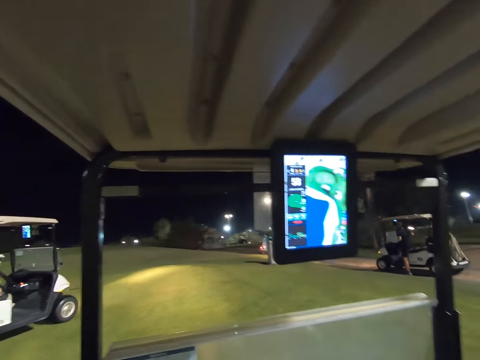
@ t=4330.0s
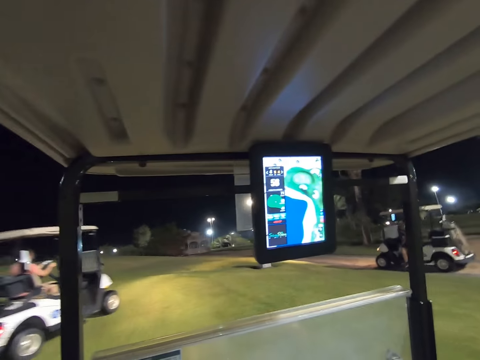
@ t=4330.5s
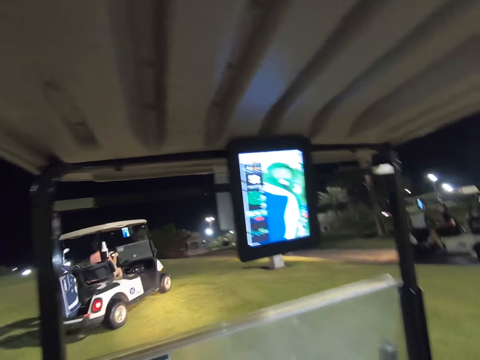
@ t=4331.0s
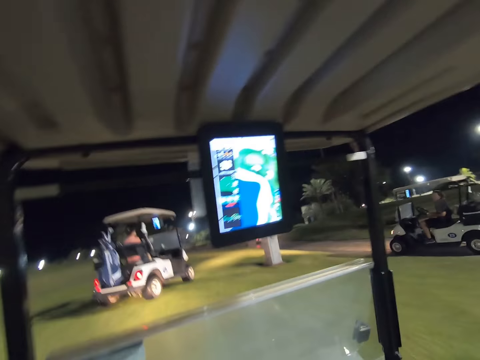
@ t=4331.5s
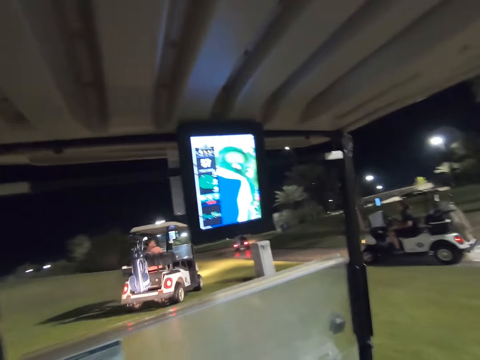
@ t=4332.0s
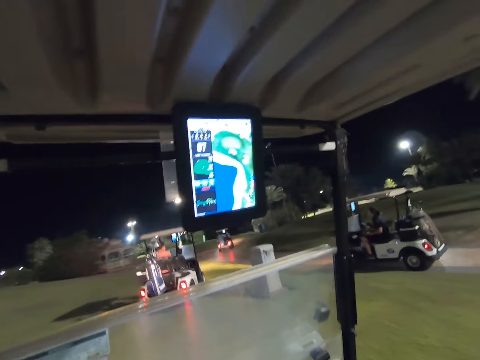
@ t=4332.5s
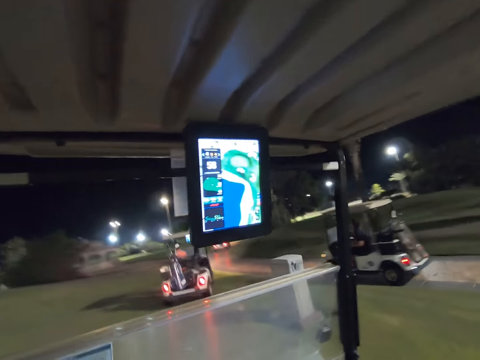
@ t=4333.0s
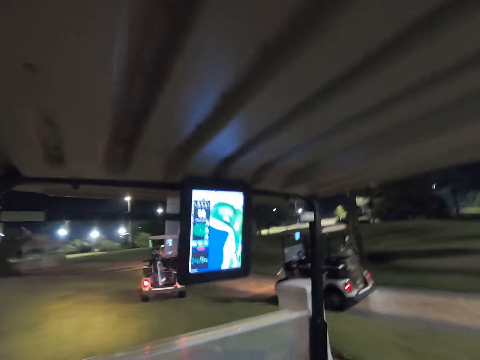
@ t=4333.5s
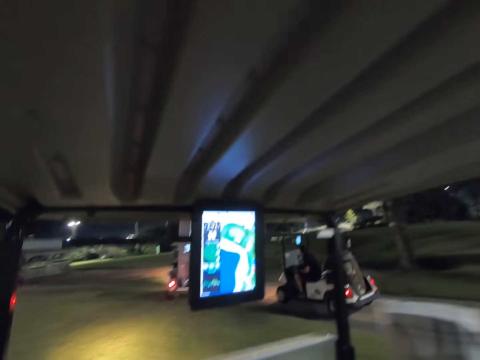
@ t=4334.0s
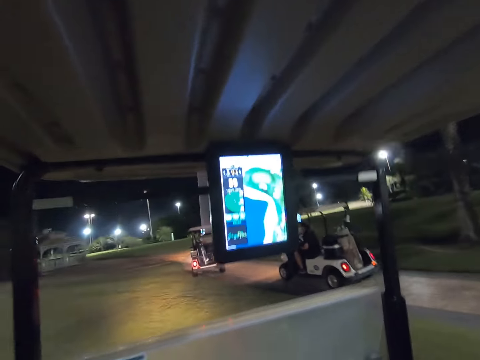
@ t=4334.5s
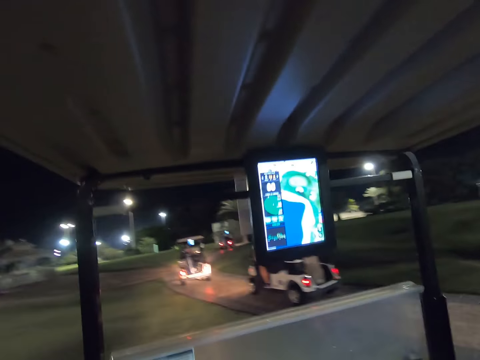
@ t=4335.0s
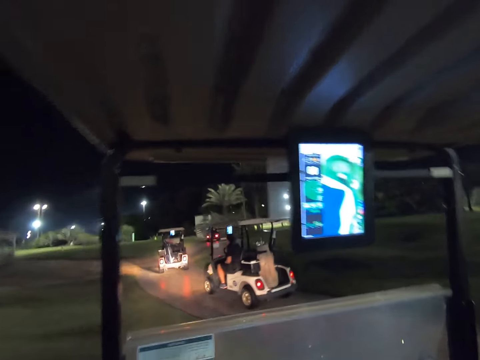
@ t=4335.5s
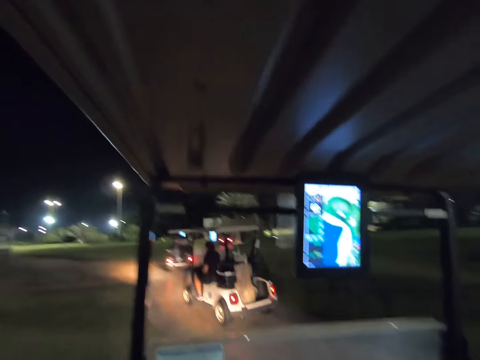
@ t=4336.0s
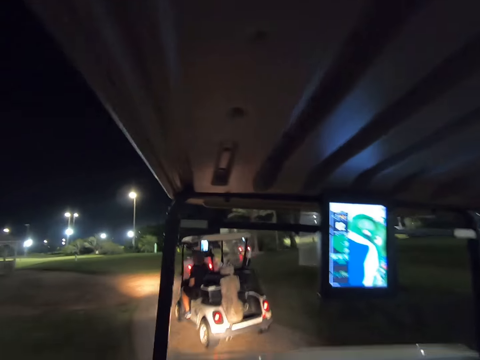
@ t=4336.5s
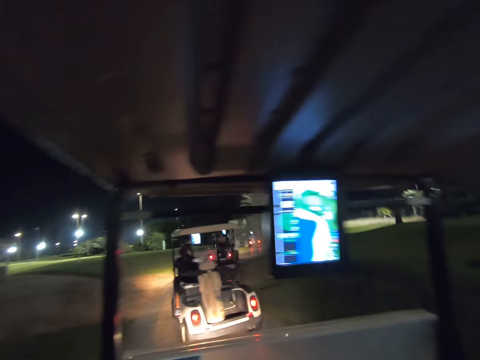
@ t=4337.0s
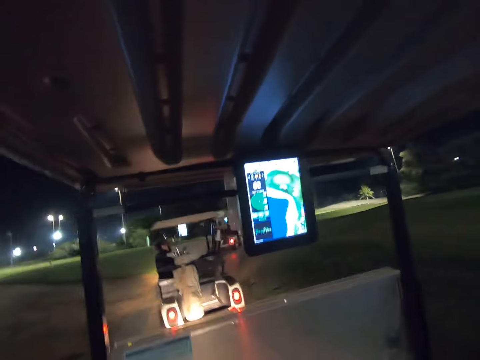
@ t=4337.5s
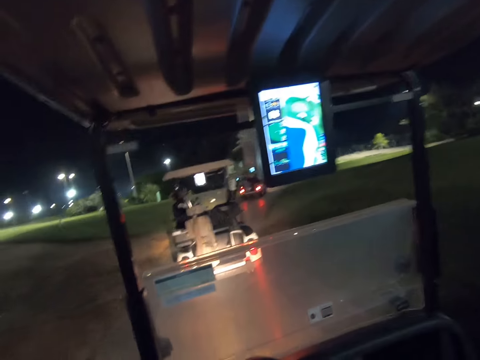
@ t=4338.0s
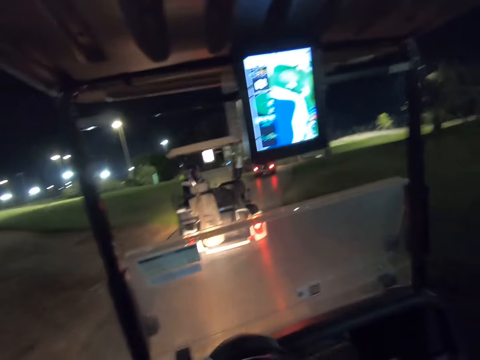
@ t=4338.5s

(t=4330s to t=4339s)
A woman drives the golf cart. The camera wearer drives the golf cart.

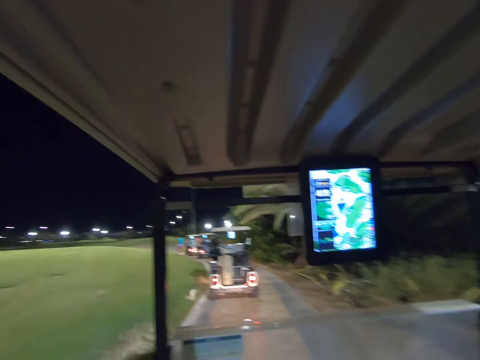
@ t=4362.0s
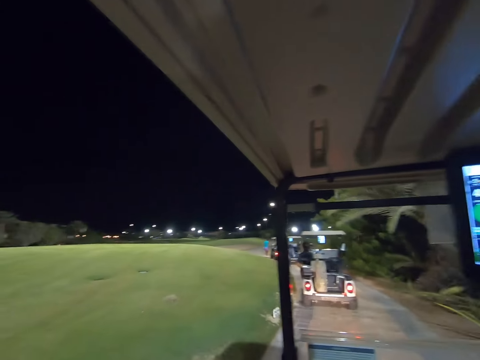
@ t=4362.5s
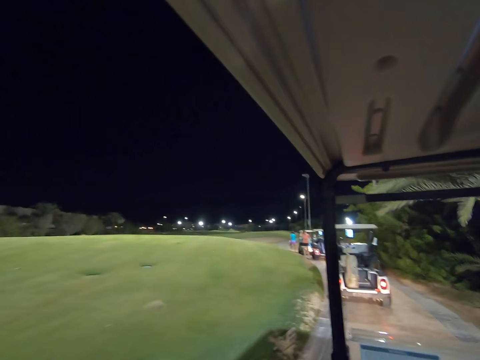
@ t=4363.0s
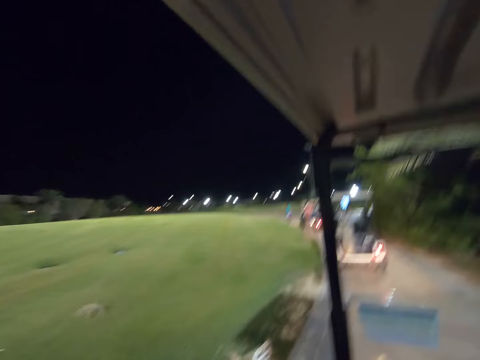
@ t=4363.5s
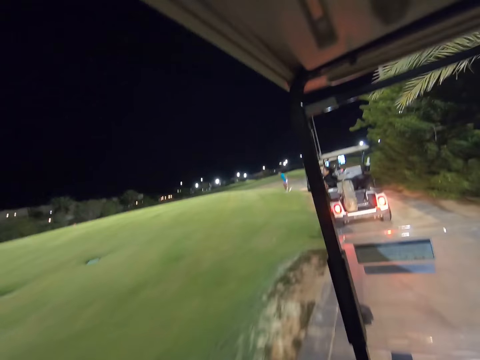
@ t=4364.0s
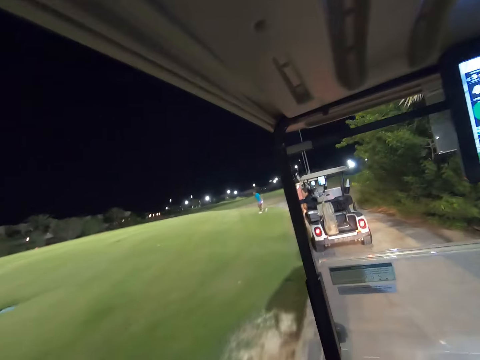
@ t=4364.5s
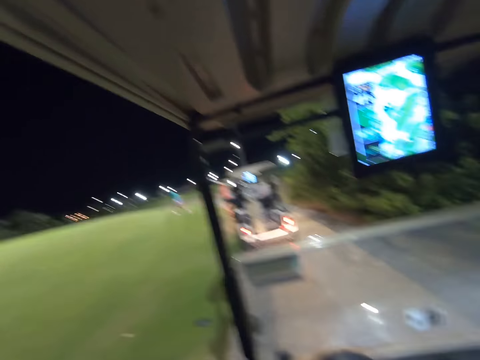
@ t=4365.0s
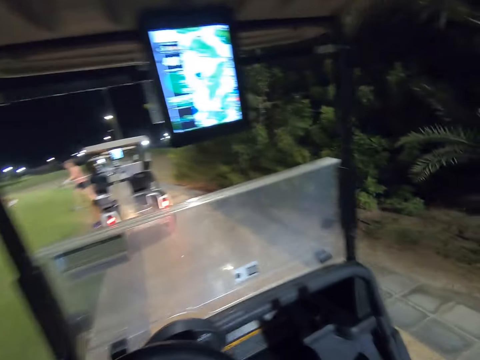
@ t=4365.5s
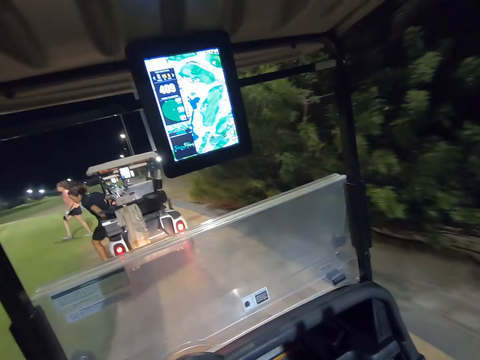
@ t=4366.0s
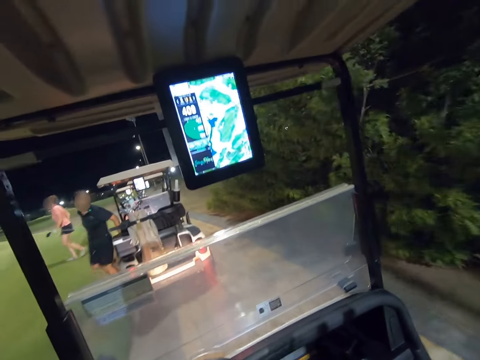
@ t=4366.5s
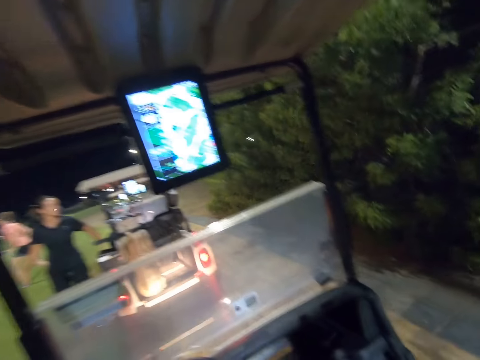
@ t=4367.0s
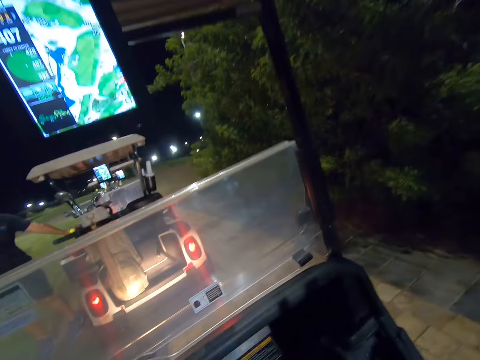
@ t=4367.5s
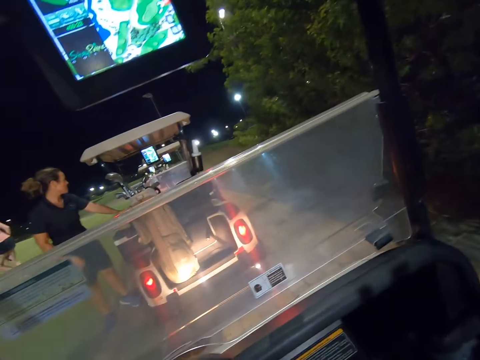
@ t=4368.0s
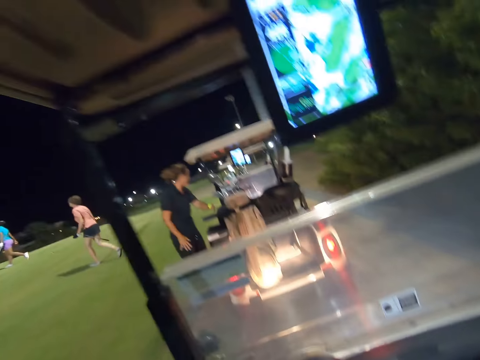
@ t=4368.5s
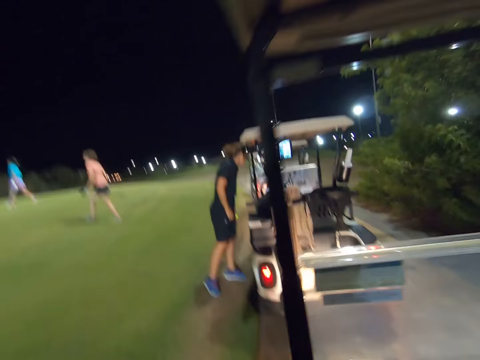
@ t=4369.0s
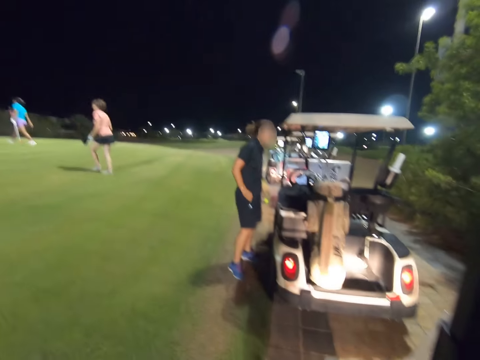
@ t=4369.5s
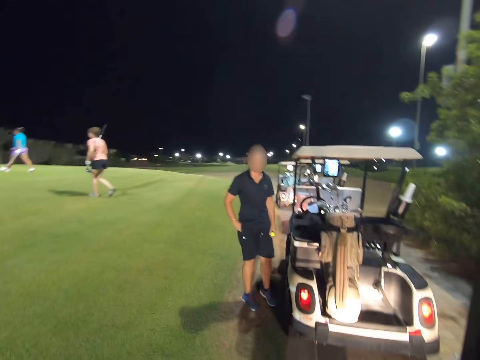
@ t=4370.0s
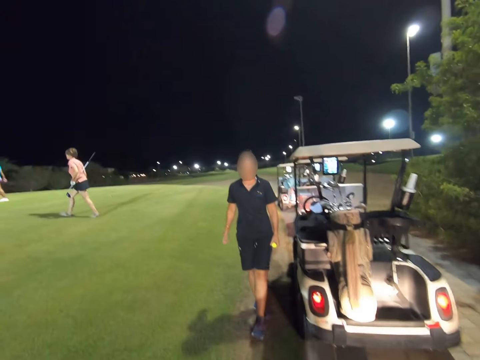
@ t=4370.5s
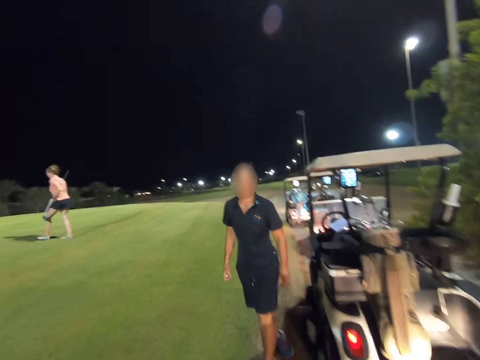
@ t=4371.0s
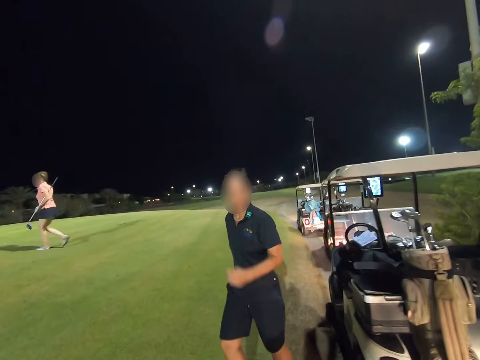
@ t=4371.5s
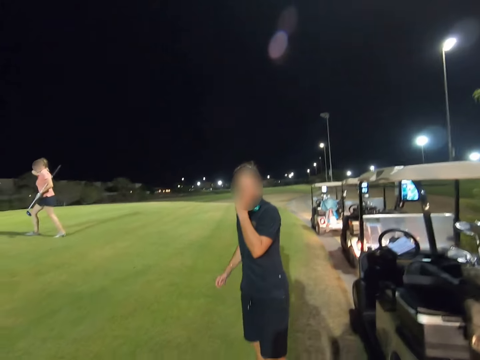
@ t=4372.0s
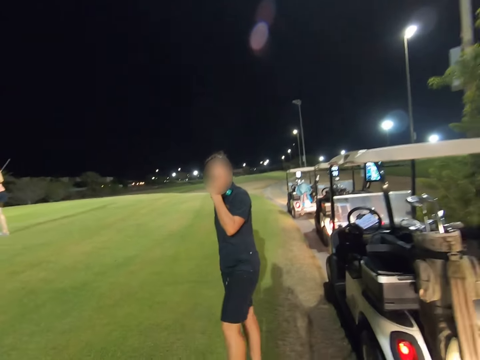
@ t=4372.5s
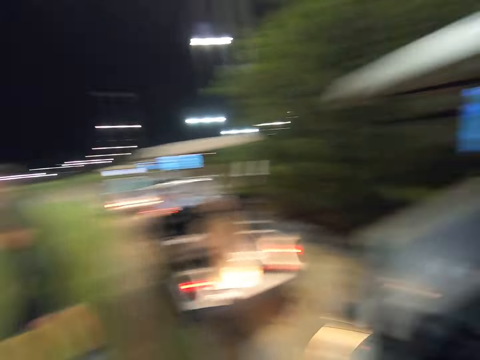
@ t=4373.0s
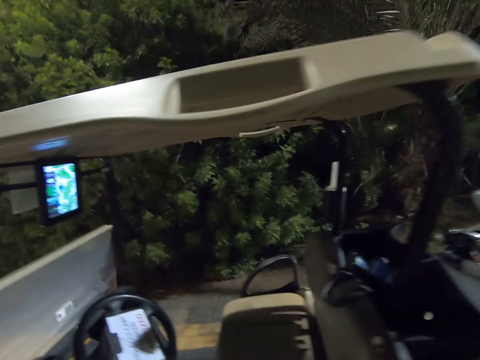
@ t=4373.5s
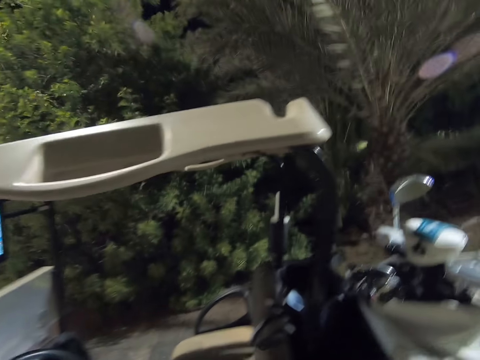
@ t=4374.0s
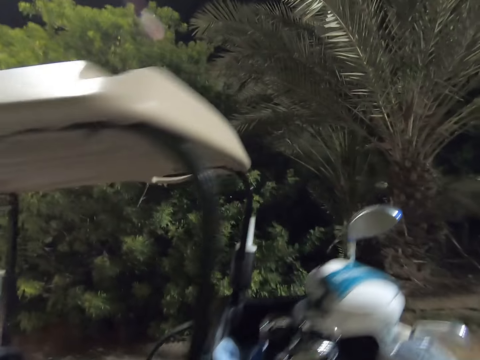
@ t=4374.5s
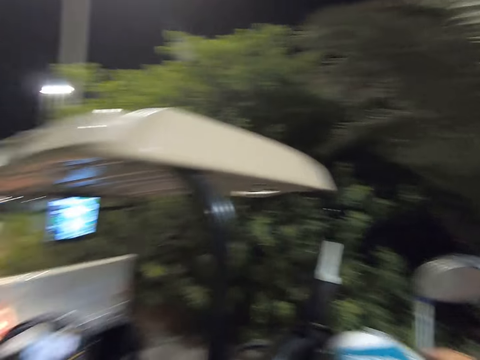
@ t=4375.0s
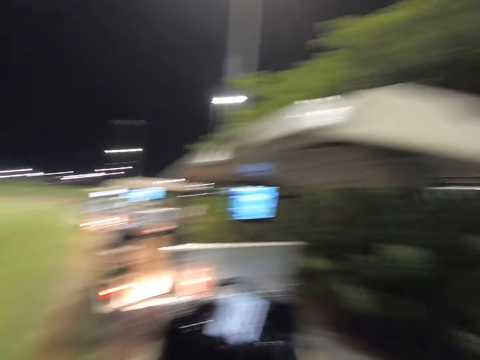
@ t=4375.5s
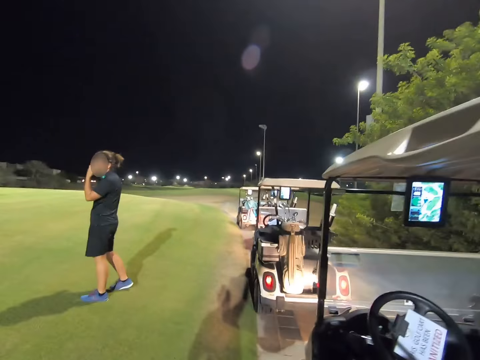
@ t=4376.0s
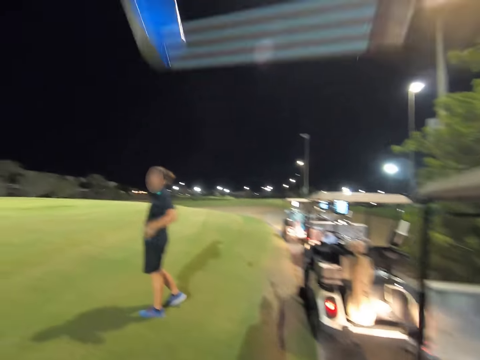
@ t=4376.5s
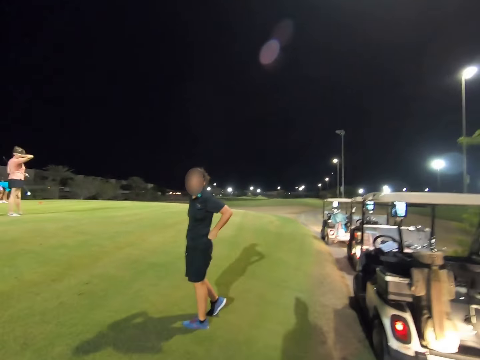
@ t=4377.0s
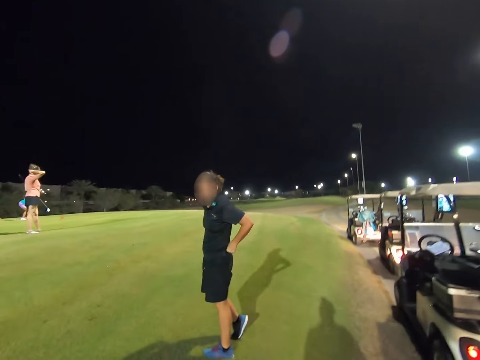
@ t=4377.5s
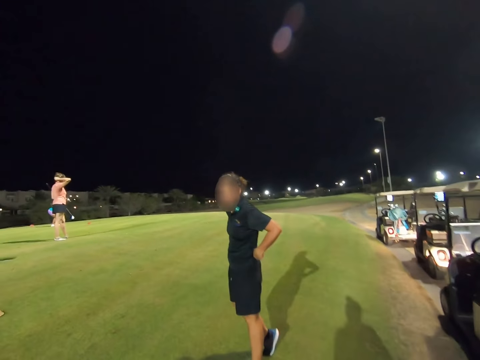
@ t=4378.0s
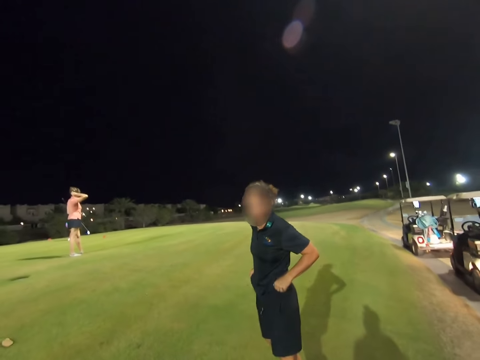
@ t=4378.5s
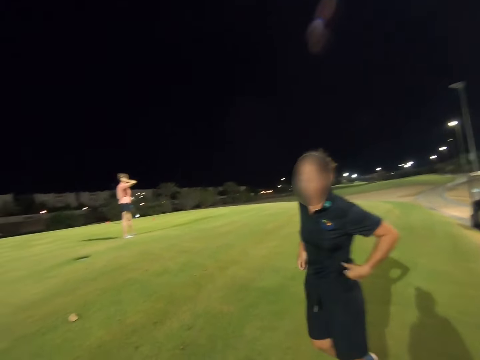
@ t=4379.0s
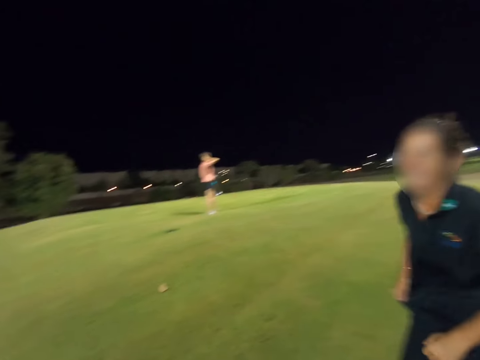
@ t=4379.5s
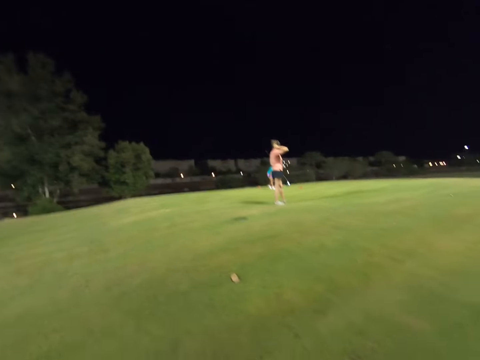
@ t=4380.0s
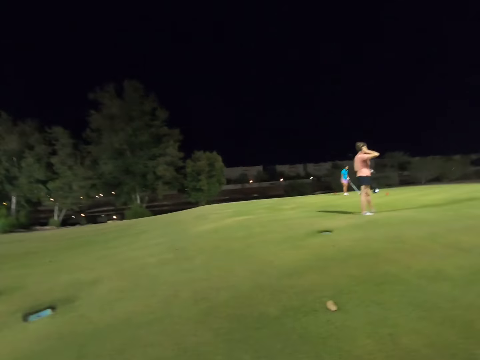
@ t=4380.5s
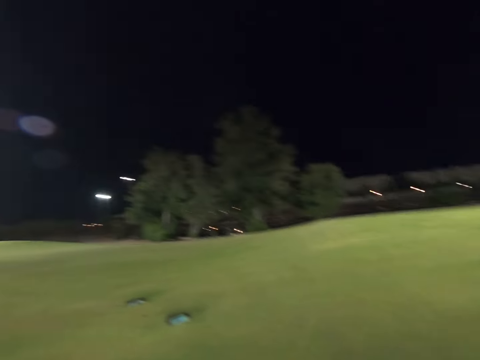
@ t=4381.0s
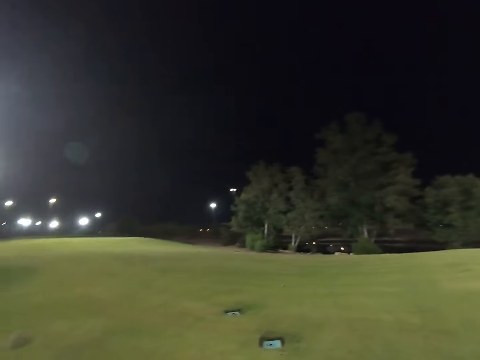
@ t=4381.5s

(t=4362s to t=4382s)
A woman walks in the golf course. Another woman walks in the golf course. The camera wearer stops the vehicle. A third woman pockets her hand. The camera wearer walks behind the vehicle and picks up a golf club in the golf bag. The third woman adjusts her shorts. The camera wearer walks along the field. The second woman puts her hand at the back of her head.
